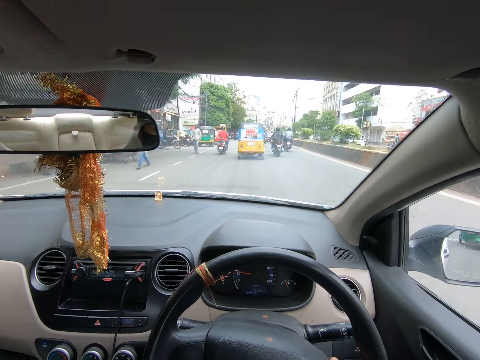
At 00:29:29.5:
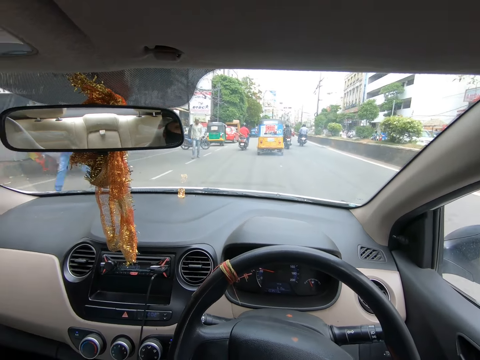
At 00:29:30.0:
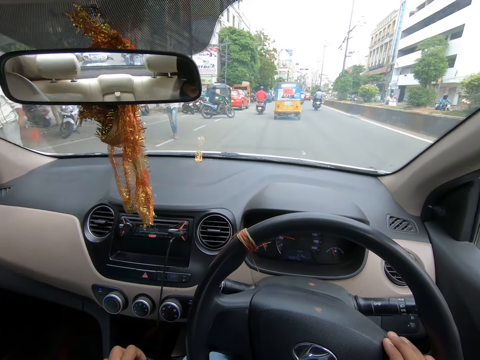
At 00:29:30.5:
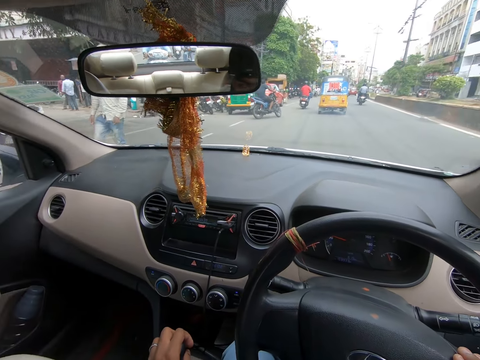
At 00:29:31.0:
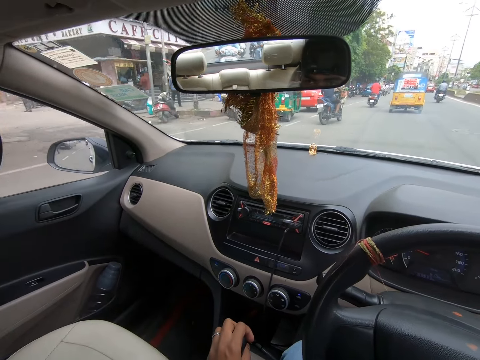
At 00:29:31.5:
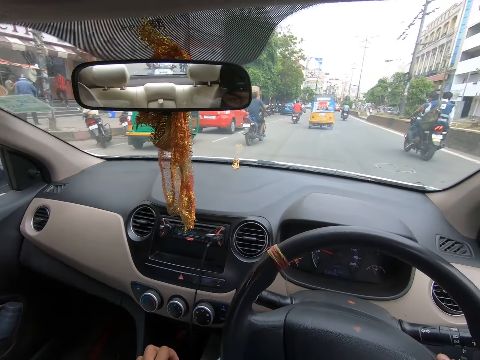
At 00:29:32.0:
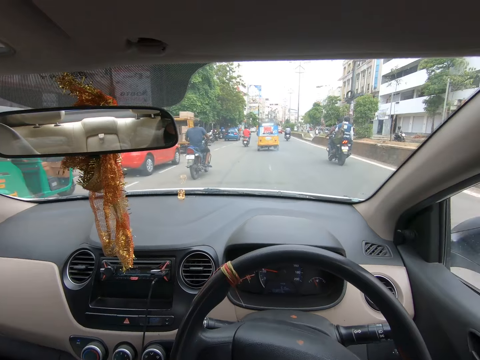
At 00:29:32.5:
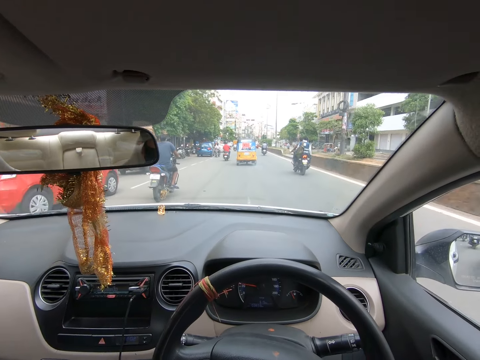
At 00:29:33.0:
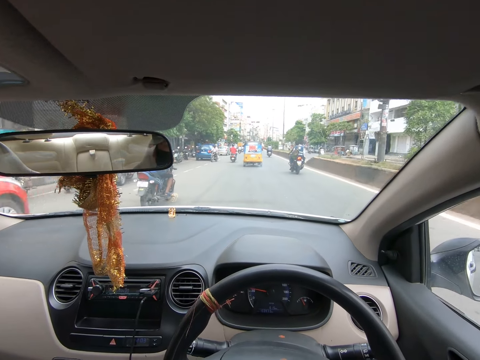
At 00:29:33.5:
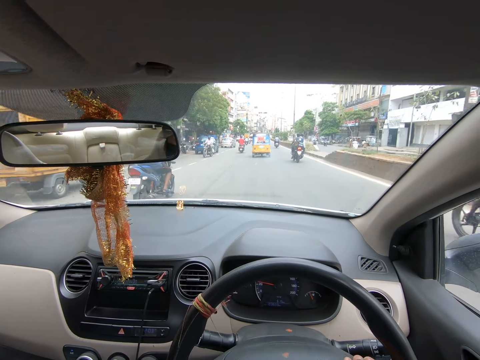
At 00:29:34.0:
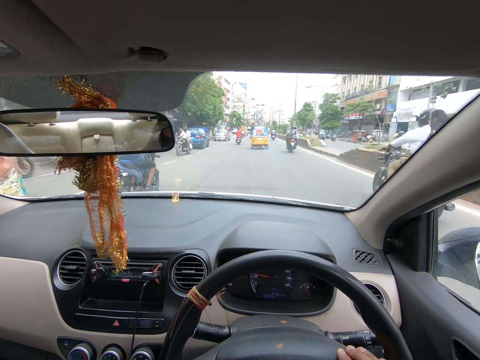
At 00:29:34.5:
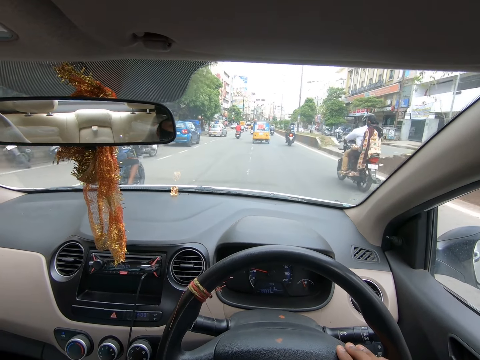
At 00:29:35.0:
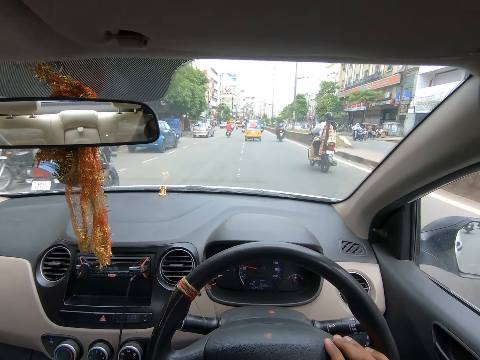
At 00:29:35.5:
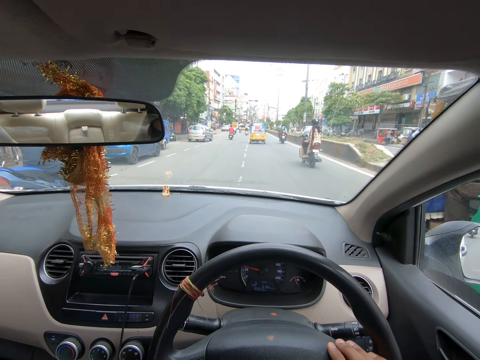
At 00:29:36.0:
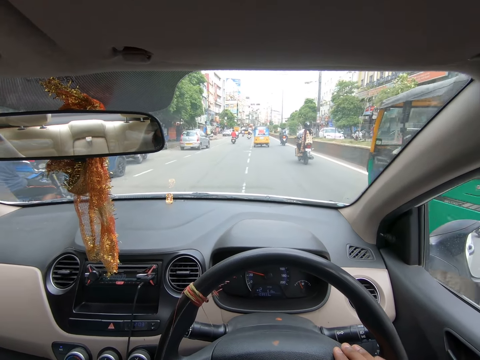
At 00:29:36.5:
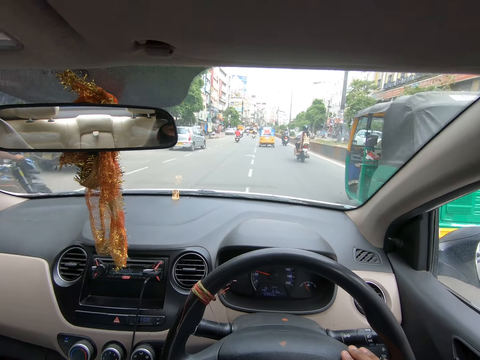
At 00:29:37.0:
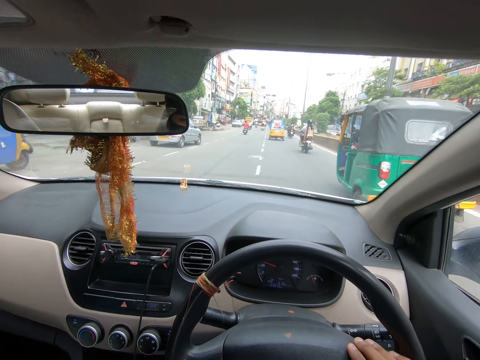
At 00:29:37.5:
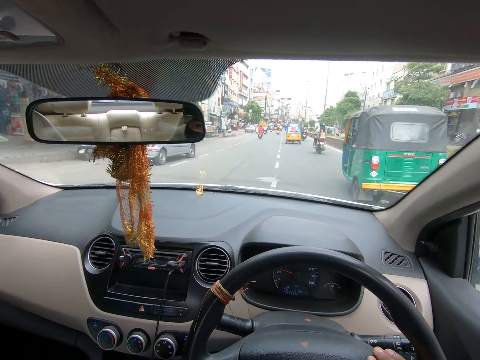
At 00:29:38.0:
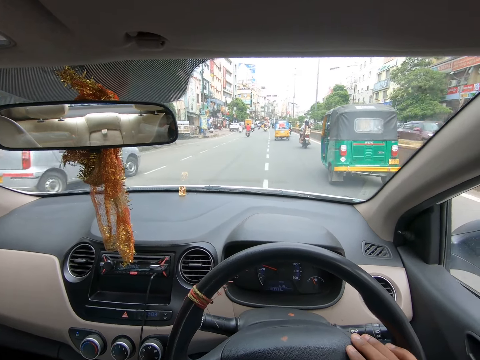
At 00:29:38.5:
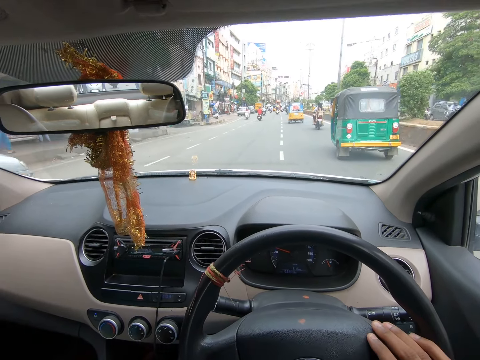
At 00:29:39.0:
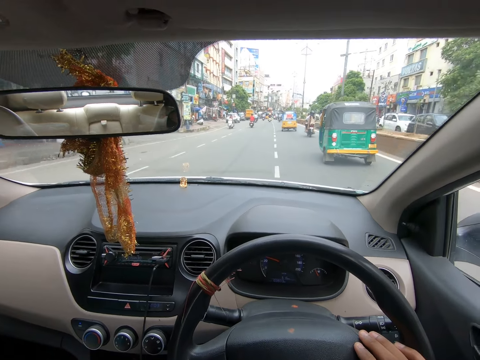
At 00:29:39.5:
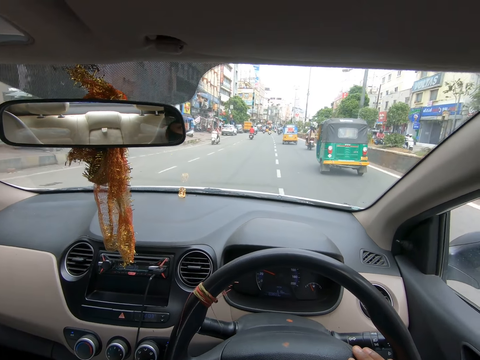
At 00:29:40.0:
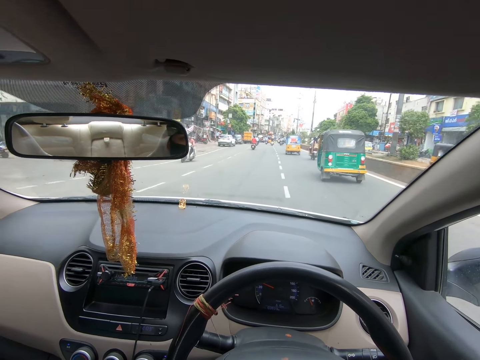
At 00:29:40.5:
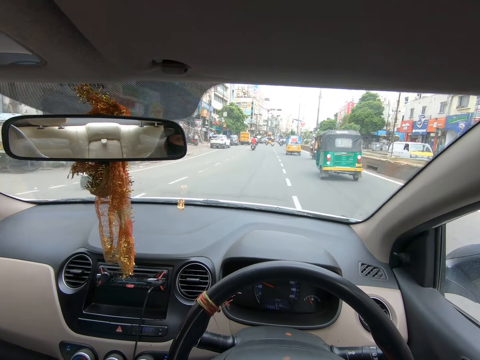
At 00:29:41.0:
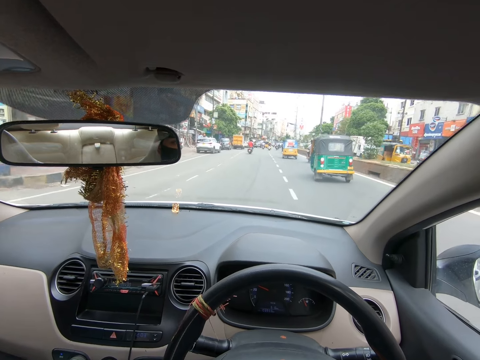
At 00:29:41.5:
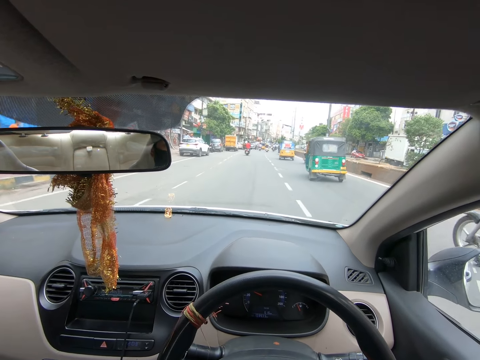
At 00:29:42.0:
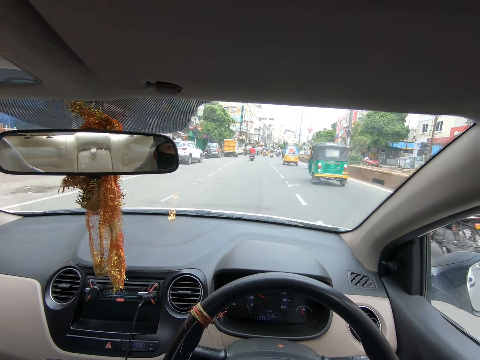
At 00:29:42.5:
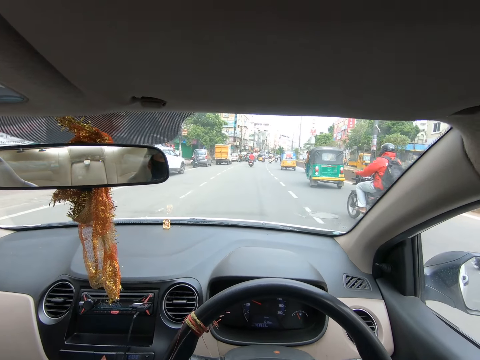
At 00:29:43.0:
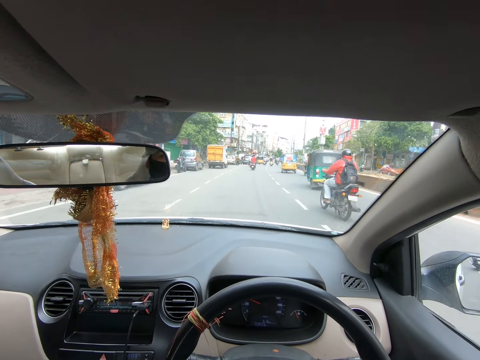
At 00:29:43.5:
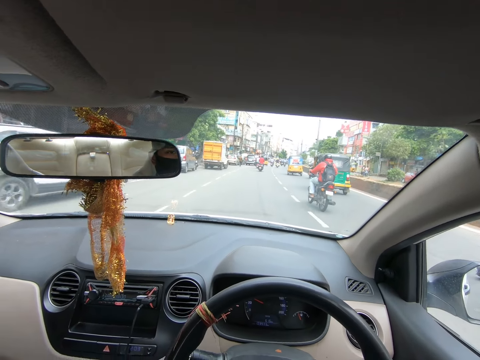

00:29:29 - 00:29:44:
The camera wearer puts the left hand on the gearbox. They drive the car on a highway.

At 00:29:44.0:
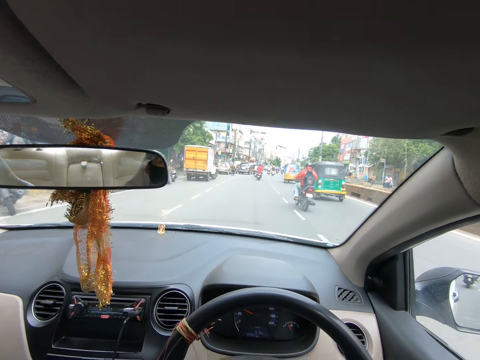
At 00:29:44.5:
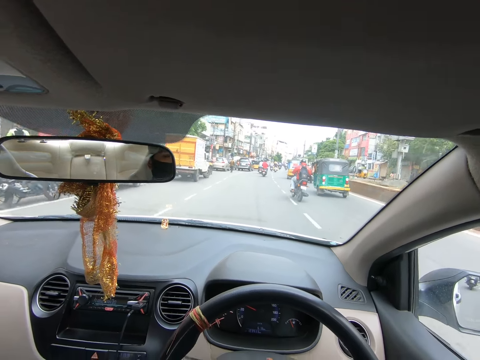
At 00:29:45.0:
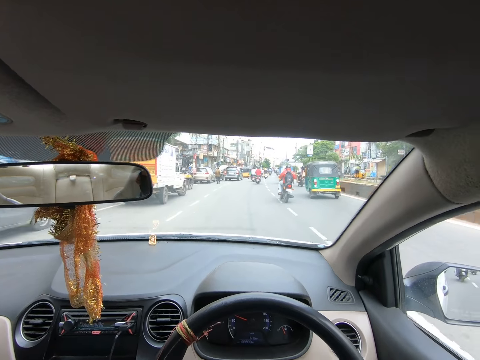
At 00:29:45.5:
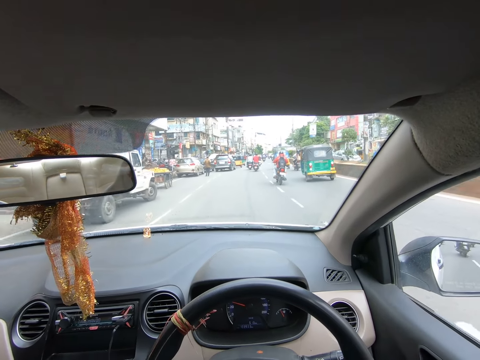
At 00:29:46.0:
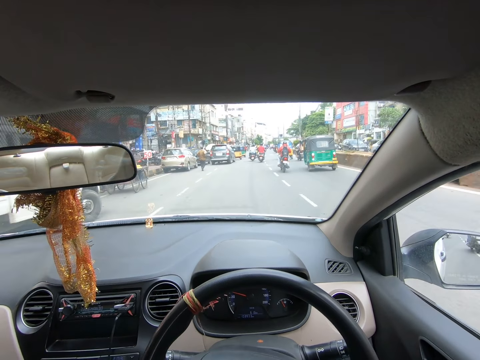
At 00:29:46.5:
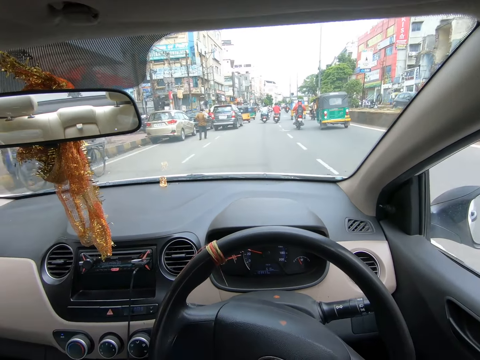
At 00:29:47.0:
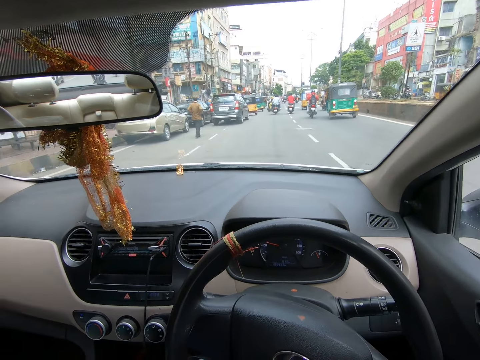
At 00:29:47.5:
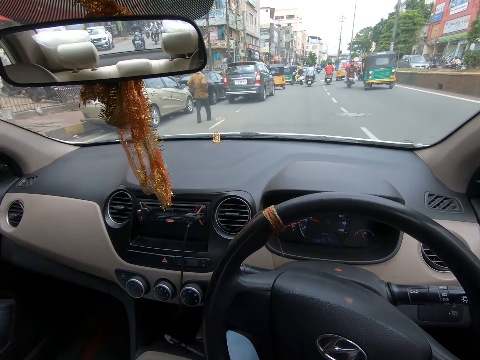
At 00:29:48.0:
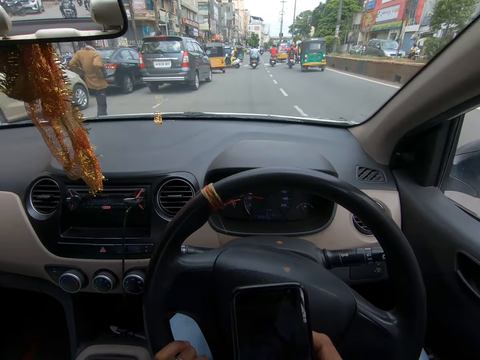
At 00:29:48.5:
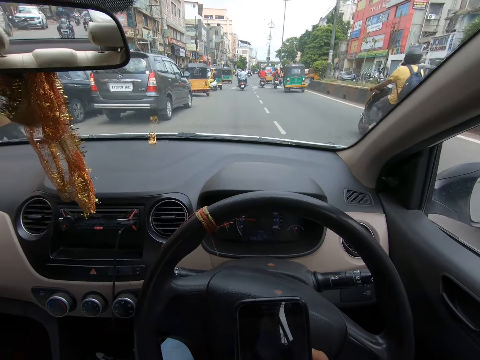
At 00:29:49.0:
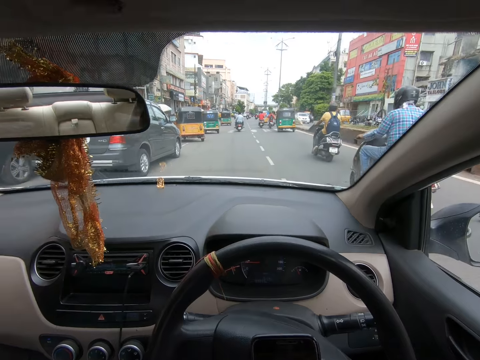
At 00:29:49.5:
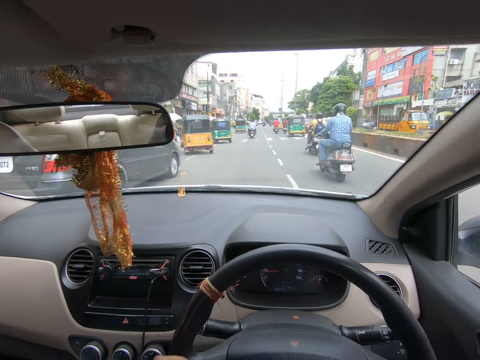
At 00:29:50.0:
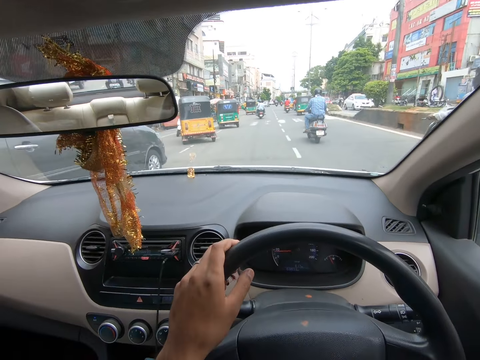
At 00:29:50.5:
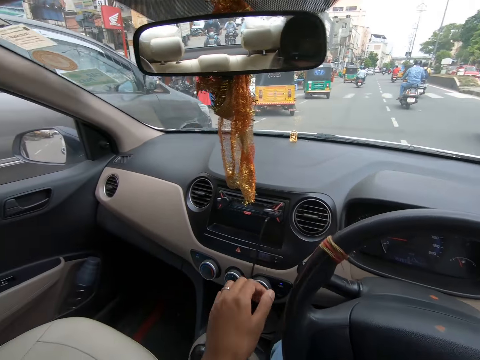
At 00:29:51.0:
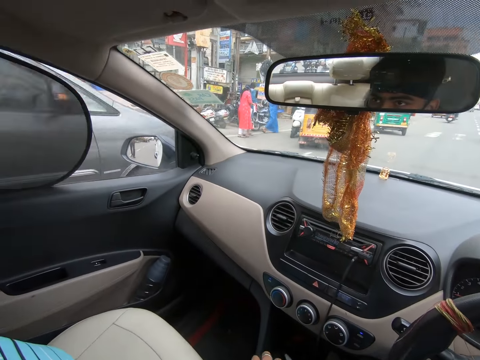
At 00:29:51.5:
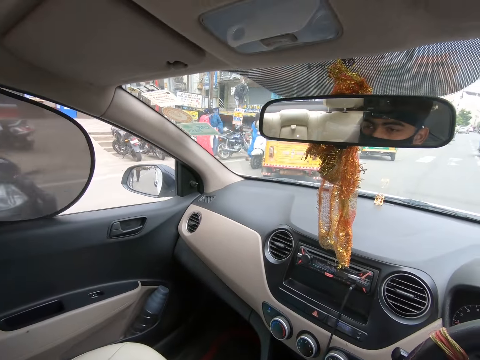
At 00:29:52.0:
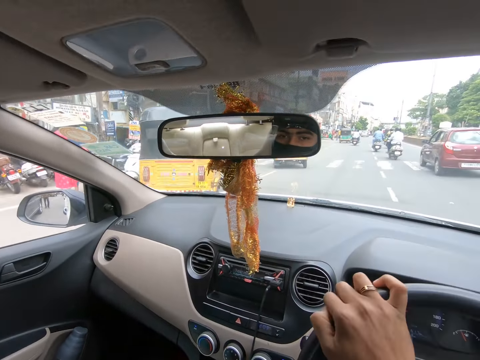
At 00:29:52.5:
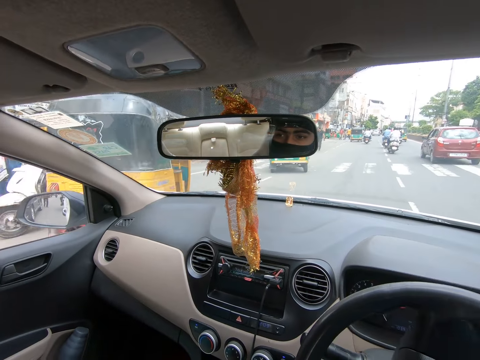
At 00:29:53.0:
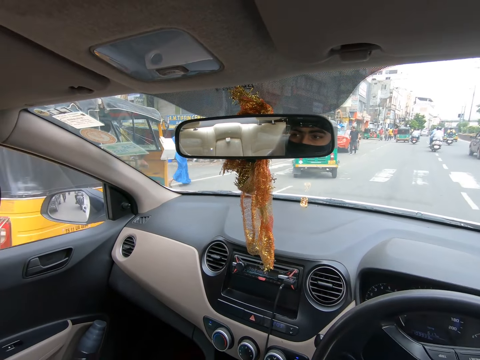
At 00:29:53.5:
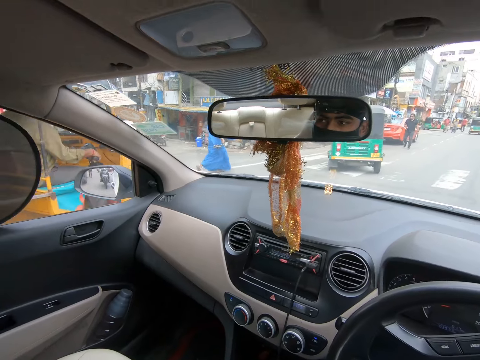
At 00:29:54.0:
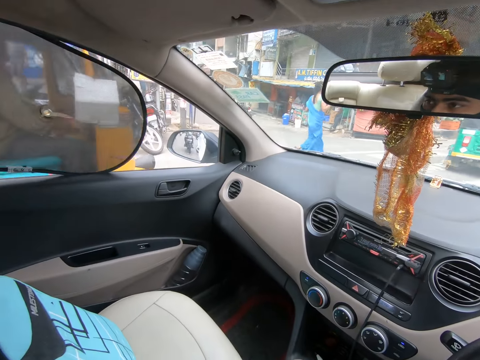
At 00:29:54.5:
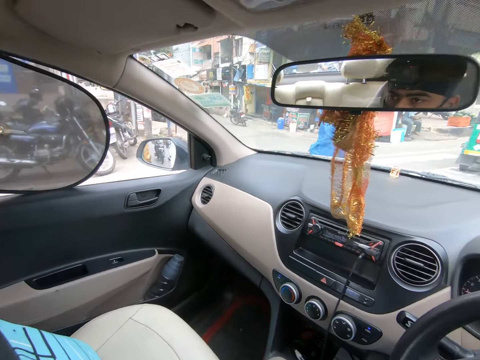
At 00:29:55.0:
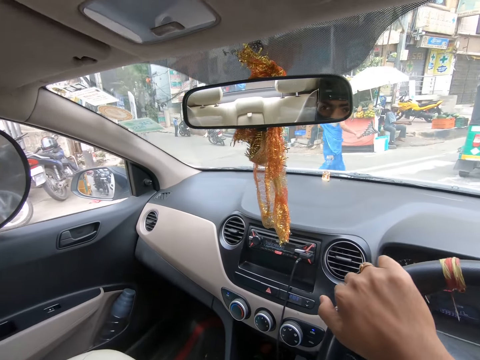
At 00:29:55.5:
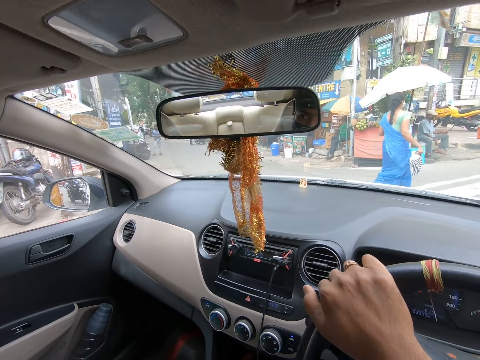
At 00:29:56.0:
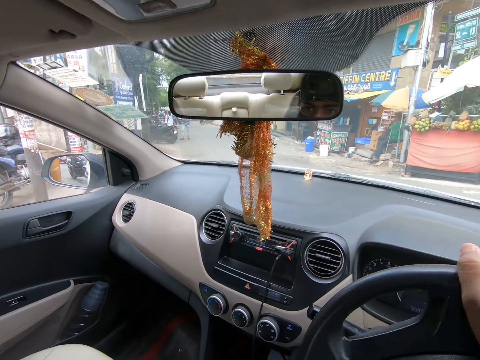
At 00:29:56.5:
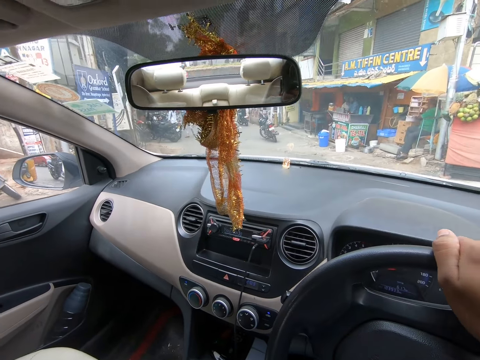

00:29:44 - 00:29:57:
The camera wearer holds the phone. They check the phone. They hold the steering with the left hand. They remove the left hand from the steering. They look at the window. They move the steering to the left. They drive the car.
